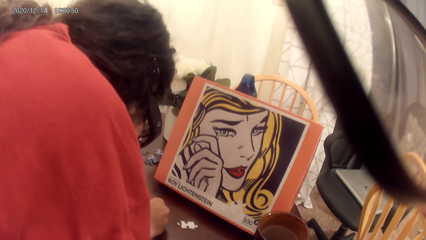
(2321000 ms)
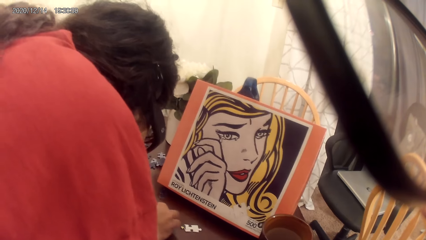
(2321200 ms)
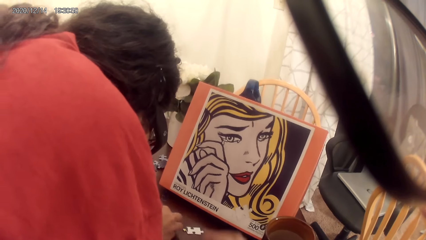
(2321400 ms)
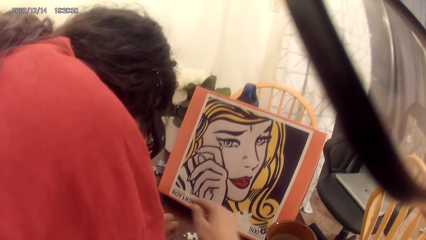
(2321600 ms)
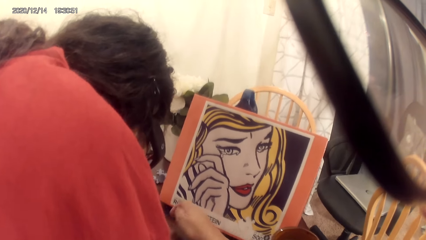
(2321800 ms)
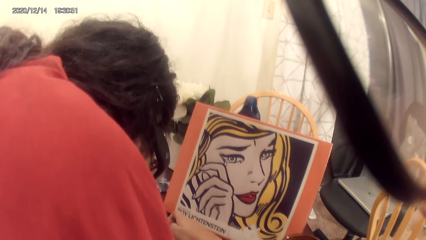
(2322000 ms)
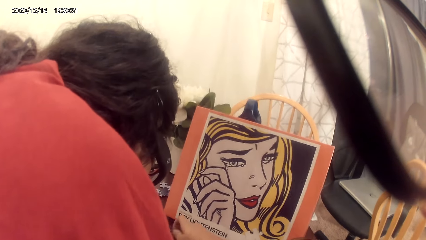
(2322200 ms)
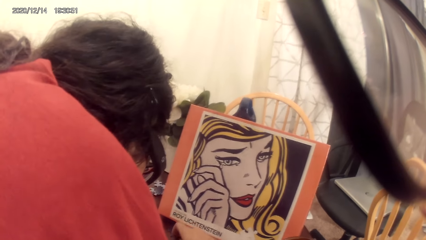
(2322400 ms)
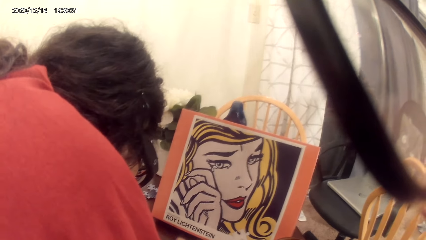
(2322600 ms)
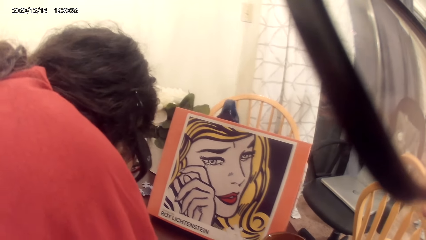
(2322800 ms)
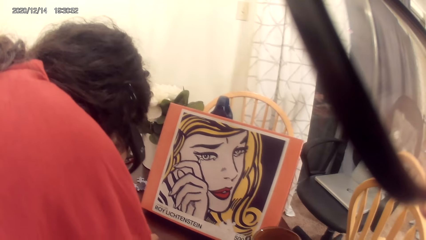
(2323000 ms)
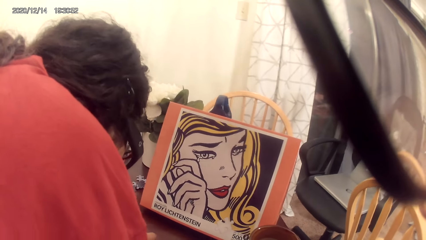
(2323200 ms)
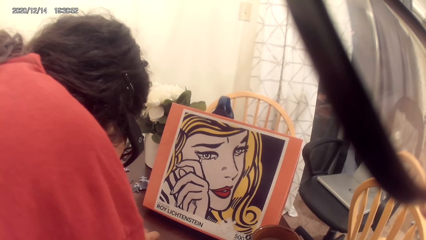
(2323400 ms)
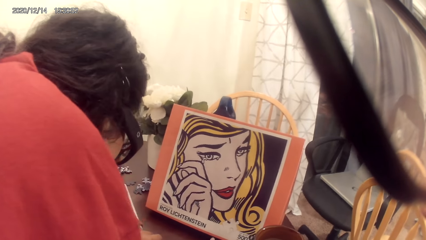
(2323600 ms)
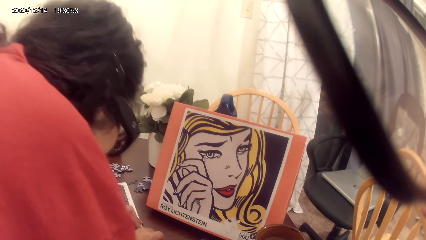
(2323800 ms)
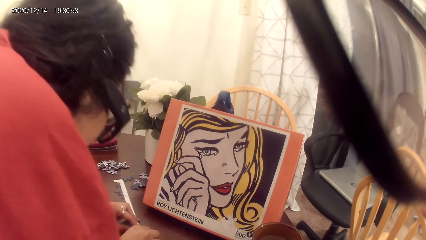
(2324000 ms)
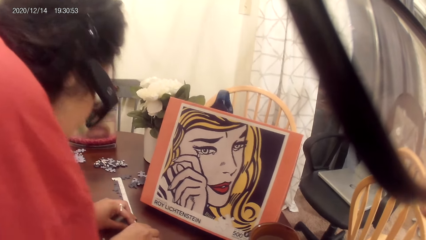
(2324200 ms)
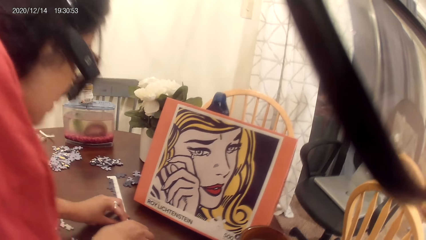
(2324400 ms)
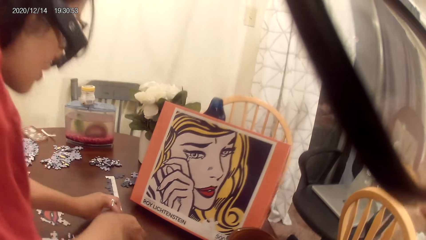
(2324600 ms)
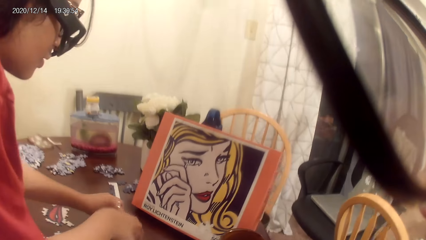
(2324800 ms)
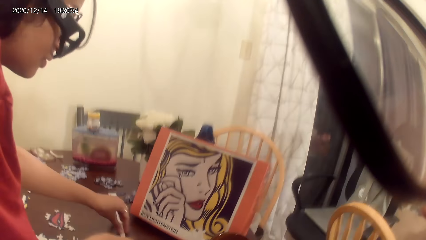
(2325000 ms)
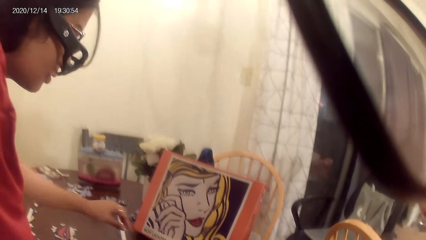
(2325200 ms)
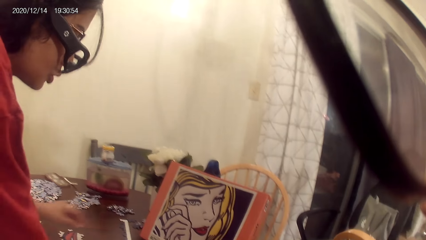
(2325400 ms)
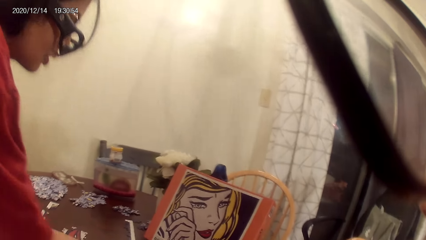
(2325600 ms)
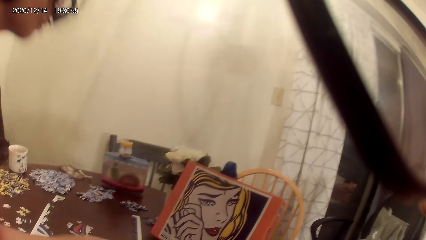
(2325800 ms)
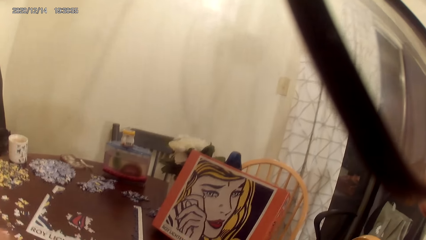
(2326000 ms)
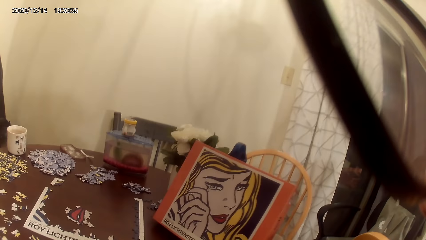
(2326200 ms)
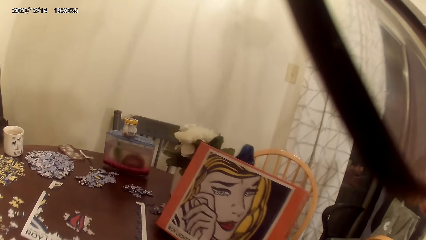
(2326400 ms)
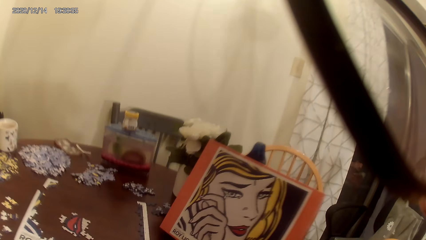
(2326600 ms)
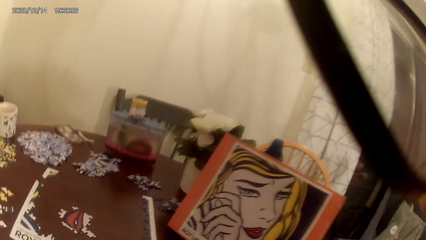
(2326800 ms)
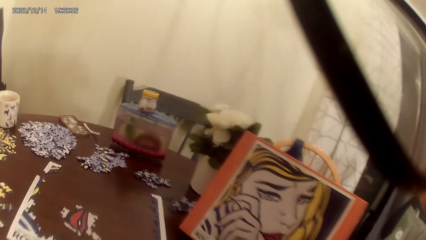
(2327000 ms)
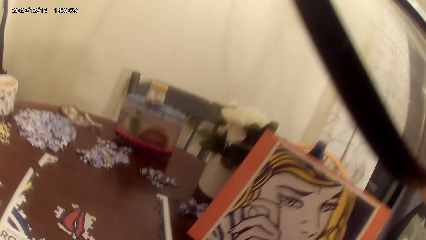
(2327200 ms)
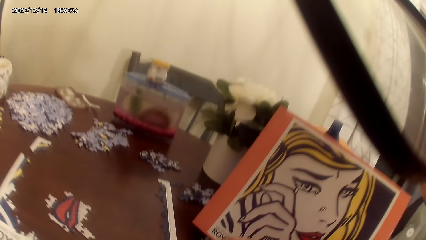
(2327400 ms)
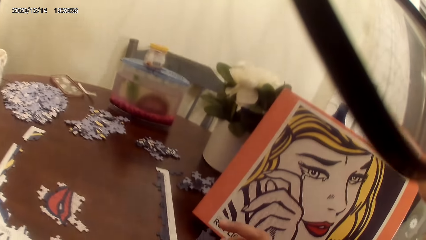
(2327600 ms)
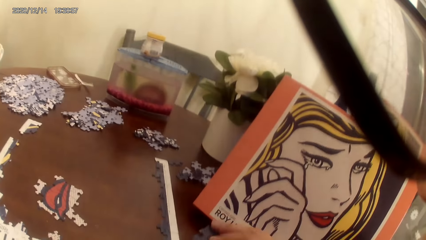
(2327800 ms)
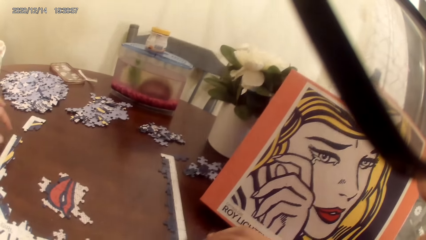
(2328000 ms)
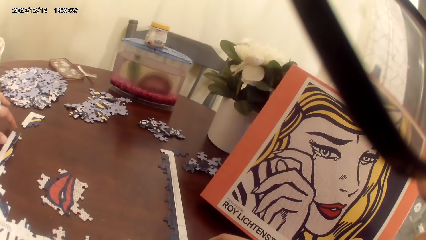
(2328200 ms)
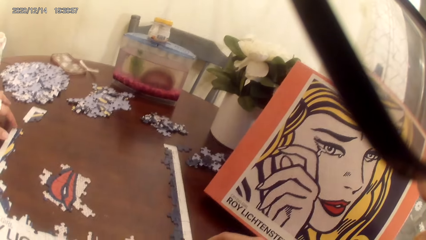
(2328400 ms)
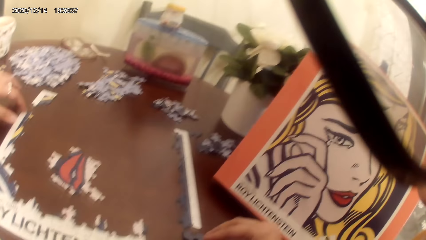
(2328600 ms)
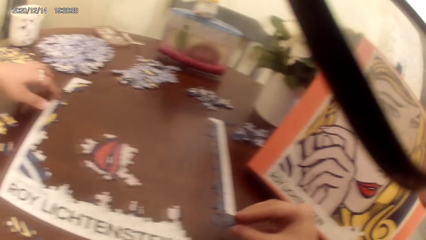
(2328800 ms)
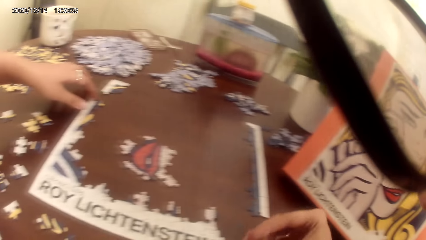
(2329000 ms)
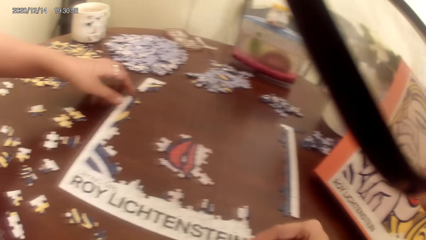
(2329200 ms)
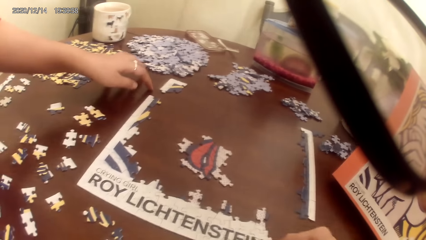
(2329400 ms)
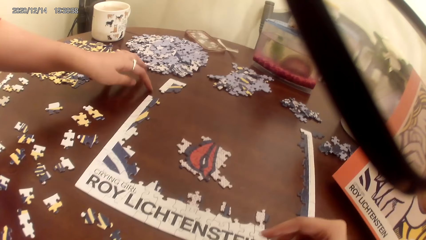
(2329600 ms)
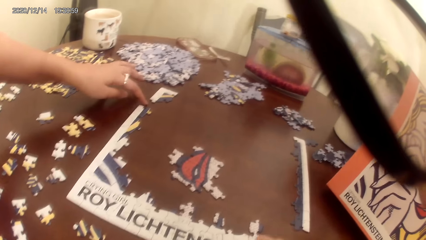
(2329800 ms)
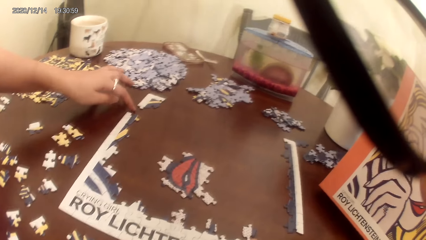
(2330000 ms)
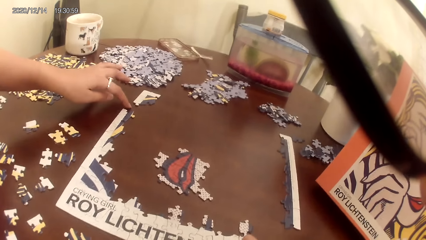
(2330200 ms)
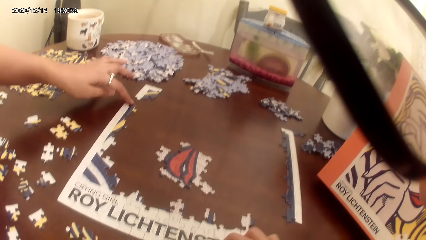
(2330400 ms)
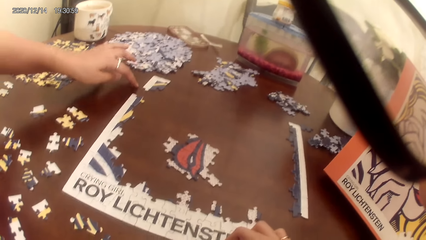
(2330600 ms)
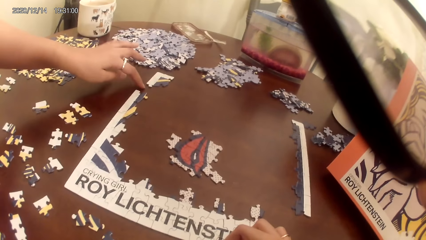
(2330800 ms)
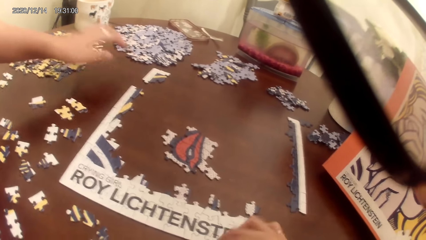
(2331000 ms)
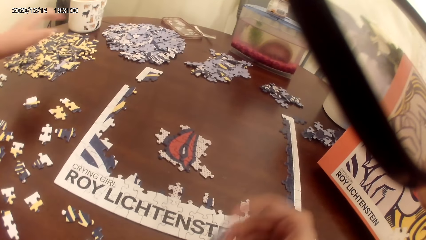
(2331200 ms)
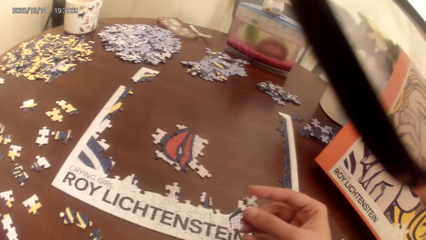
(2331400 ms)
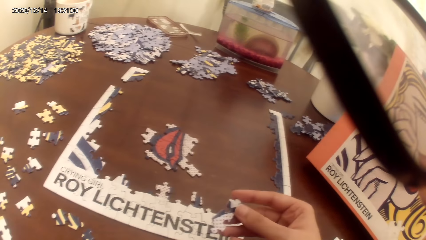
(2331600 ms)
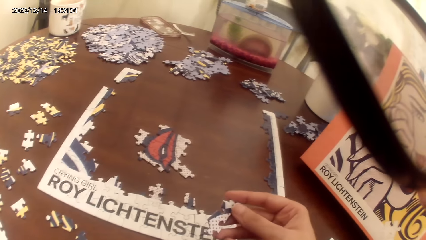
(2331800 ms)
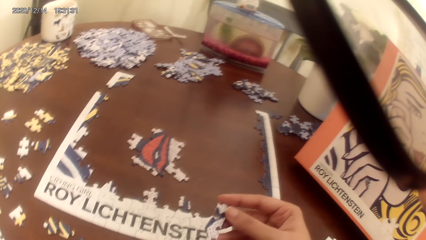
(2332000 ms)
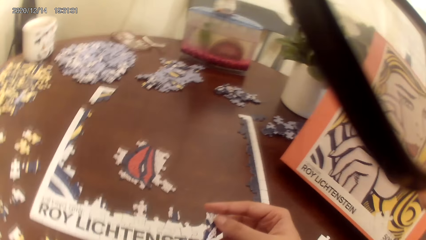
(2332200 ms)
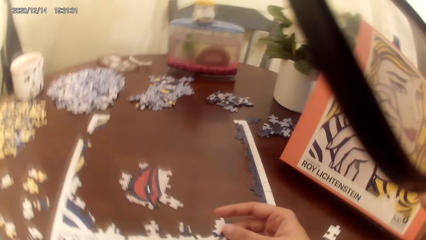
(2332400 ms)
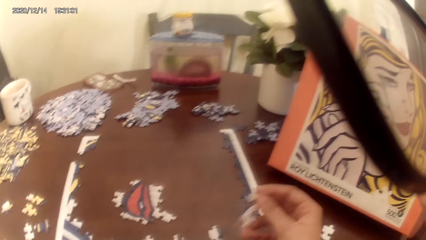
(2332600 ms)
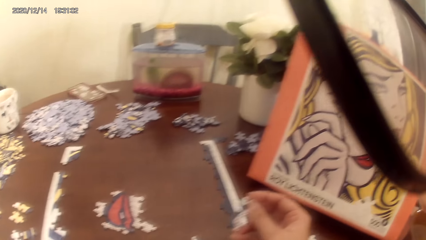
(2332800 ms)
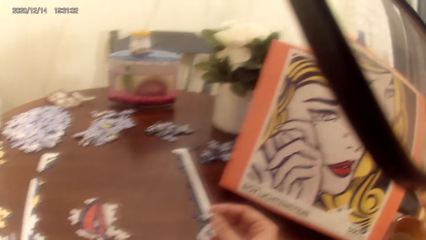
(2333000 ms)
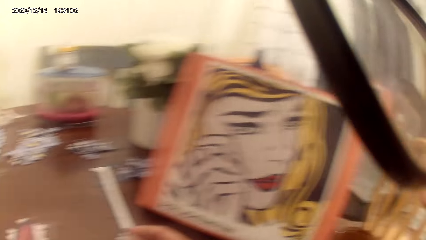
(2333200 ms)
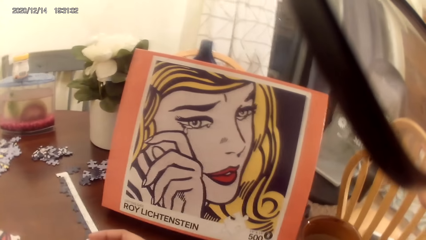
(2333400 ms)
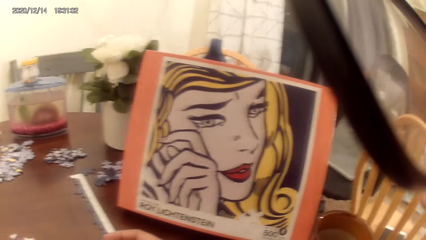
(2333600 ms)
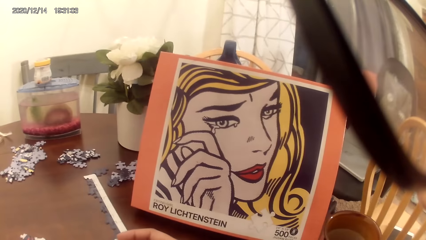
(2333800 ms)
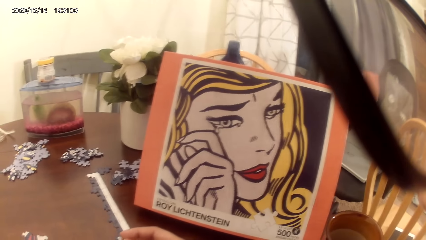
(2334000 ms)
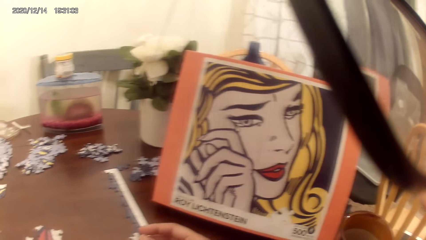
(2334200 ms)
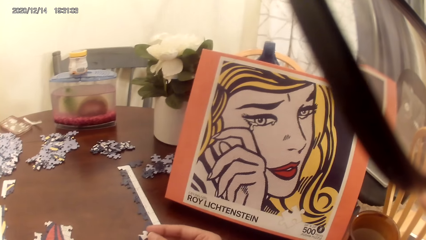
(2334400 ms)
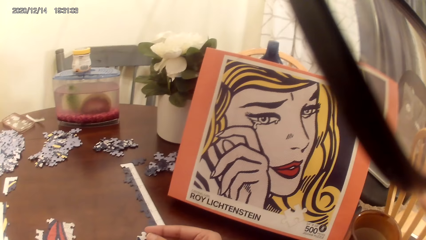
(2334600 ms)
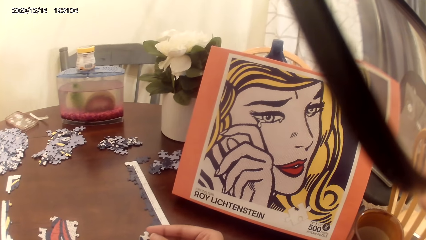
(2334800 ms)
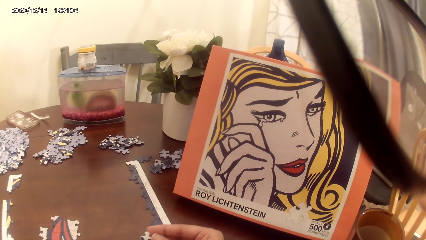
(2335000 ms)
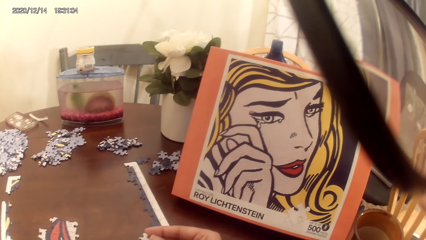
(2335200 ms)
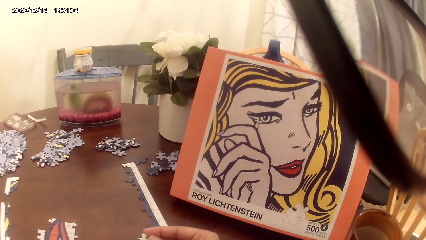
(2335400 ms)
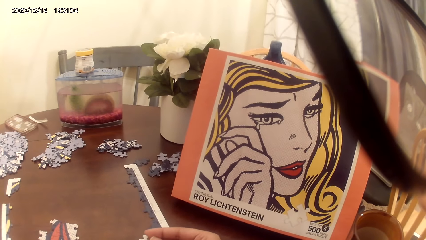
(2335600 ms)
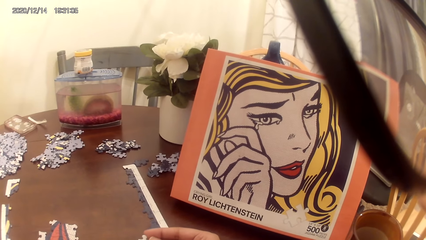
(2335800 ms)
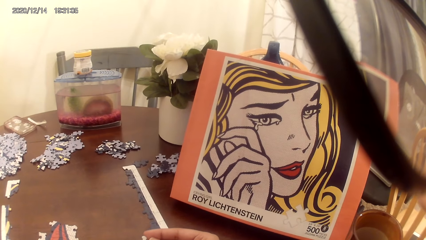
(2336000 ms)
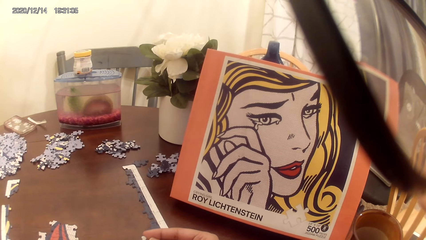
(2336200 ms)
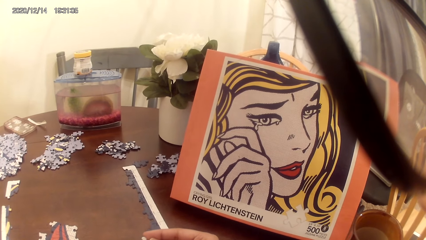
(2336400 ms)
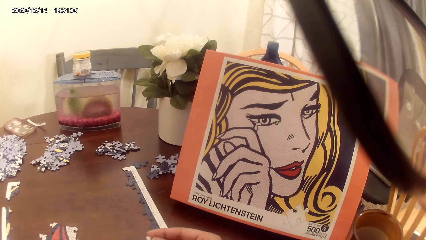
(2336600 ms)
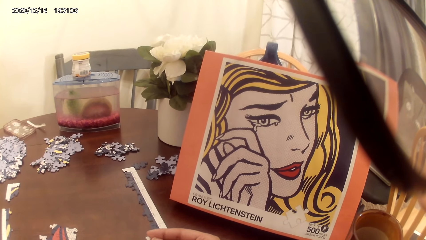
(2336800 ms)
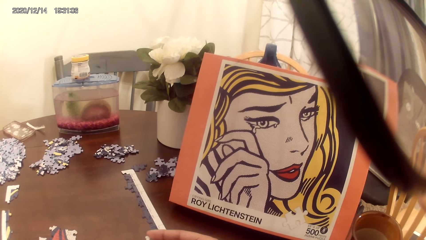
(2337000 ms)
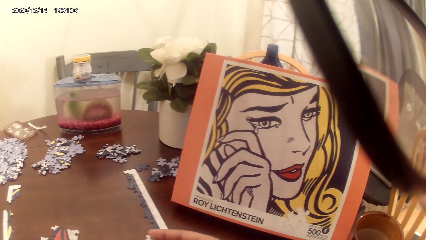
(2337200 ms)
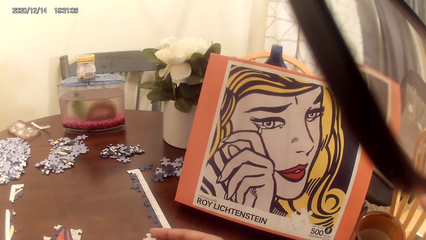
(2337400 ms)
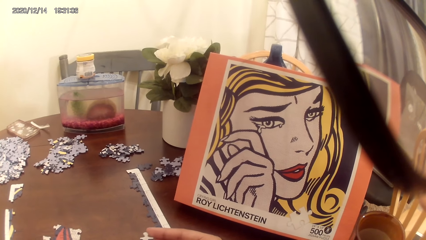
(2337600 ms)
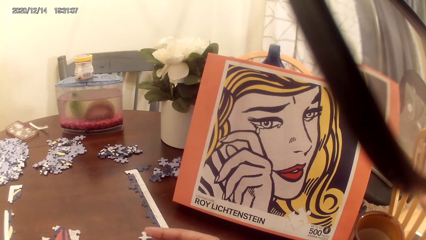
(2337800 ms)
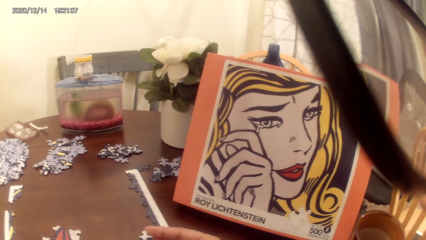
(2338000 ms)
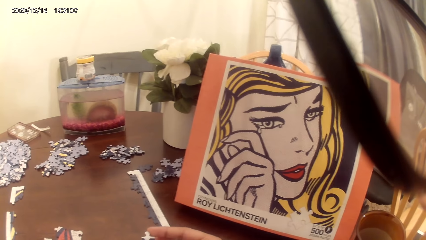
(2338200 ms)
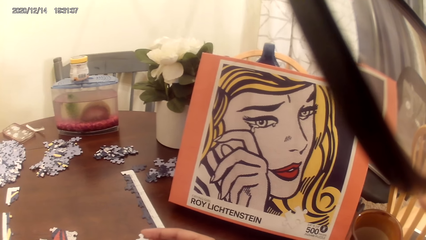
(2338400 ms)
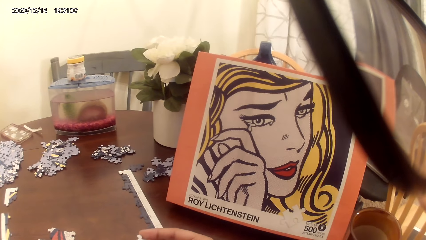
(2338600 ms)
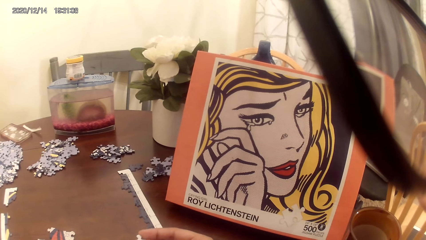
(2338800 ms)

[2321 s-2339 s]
The camera wearer looks around the table. They play a jigsaw puzzle on the table.
